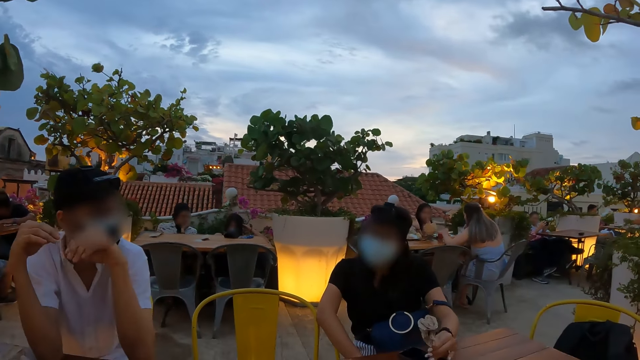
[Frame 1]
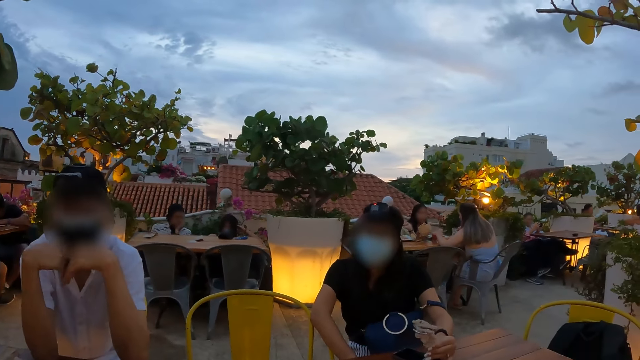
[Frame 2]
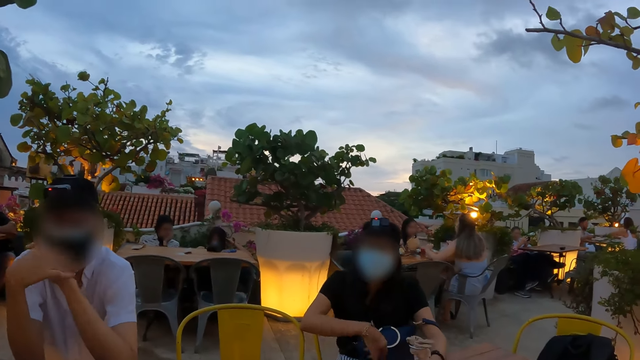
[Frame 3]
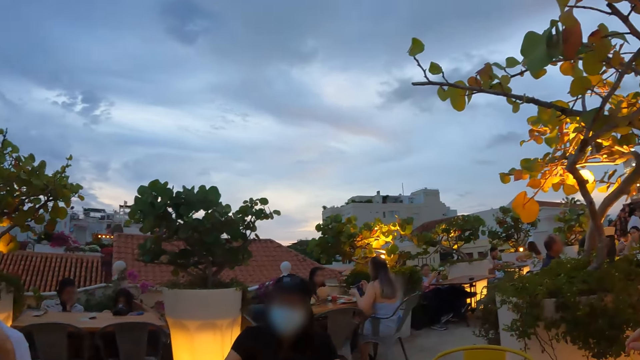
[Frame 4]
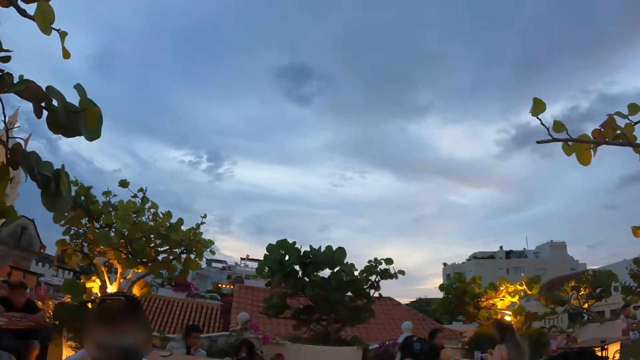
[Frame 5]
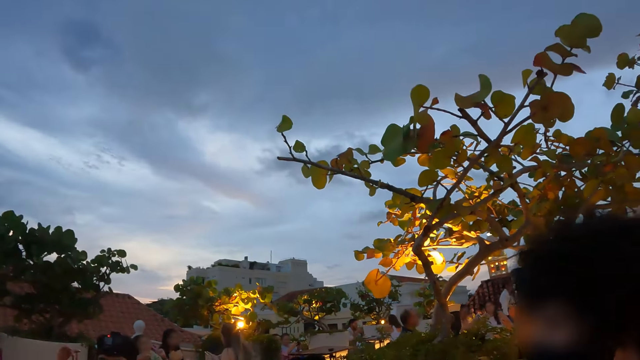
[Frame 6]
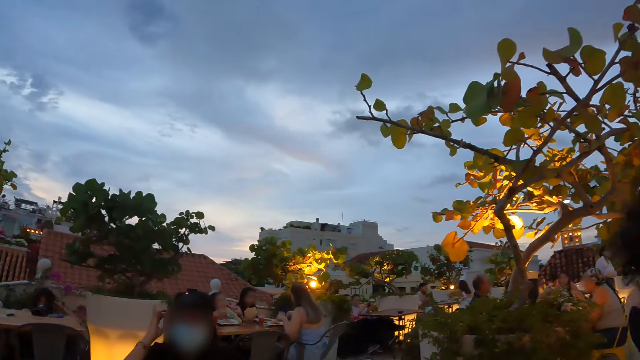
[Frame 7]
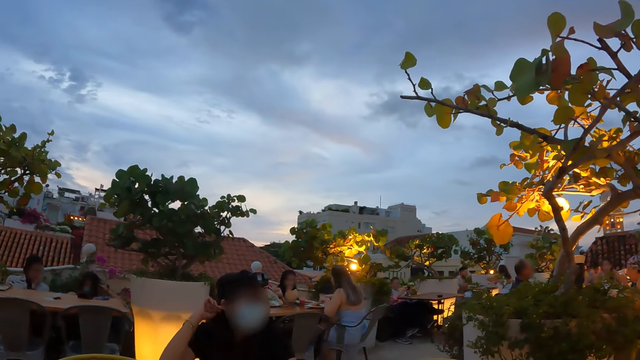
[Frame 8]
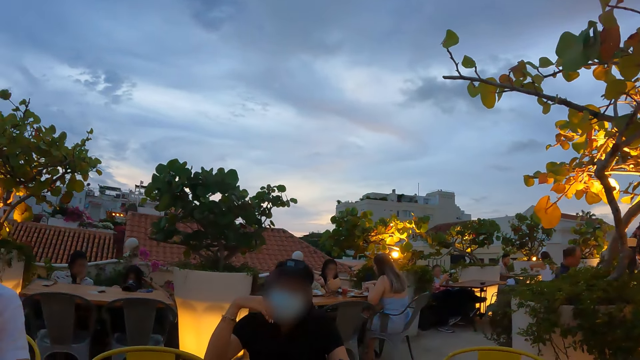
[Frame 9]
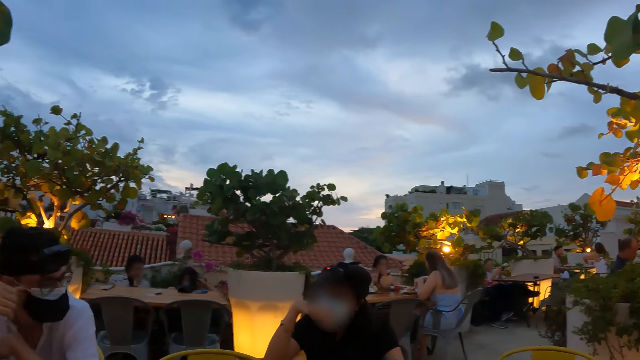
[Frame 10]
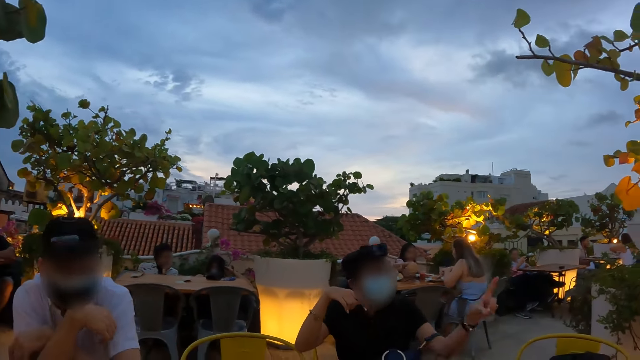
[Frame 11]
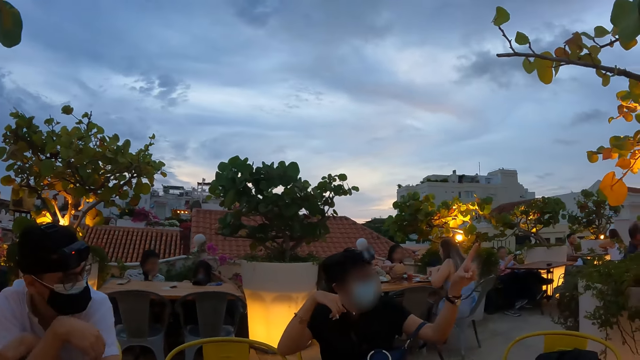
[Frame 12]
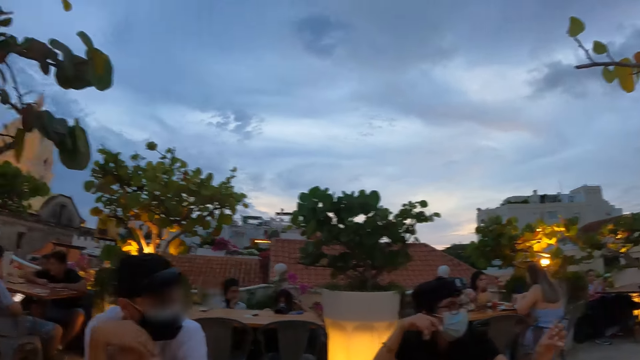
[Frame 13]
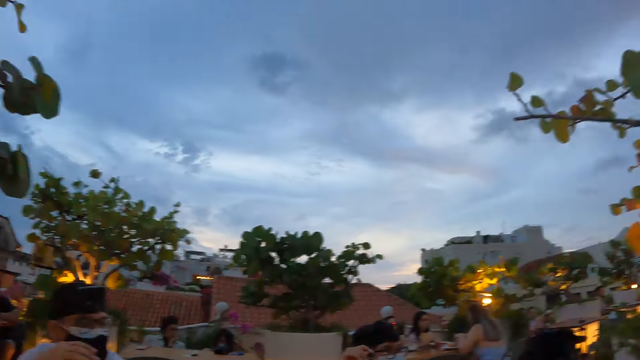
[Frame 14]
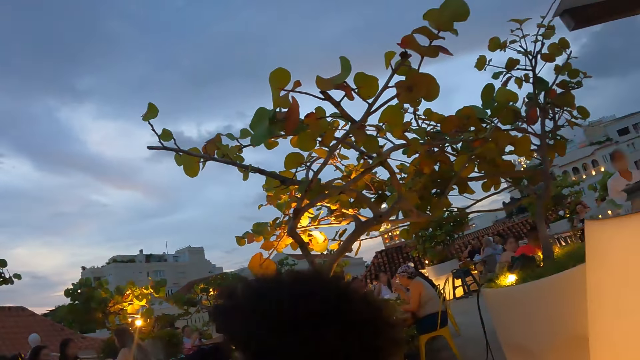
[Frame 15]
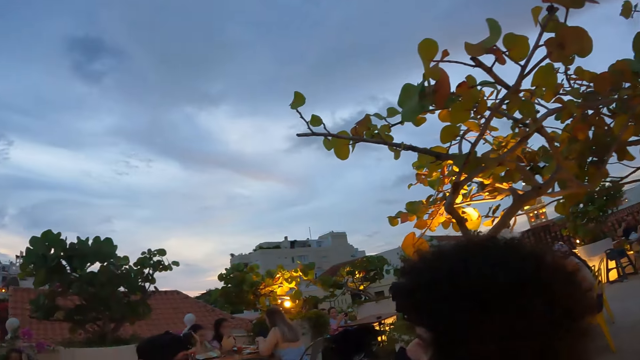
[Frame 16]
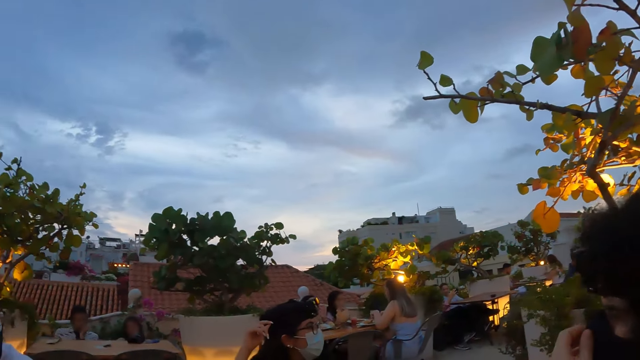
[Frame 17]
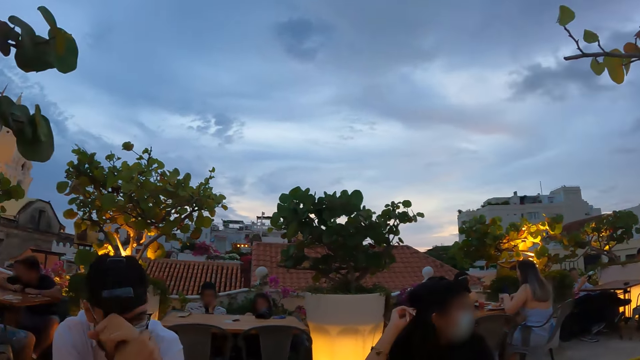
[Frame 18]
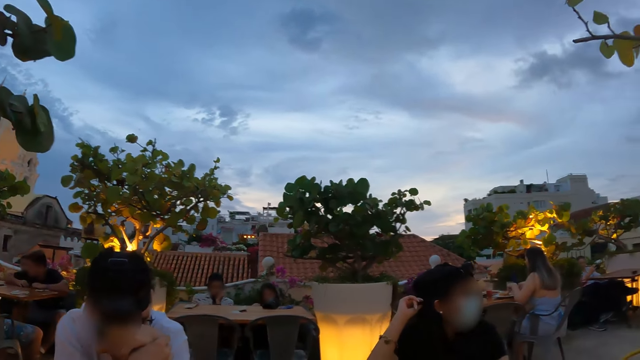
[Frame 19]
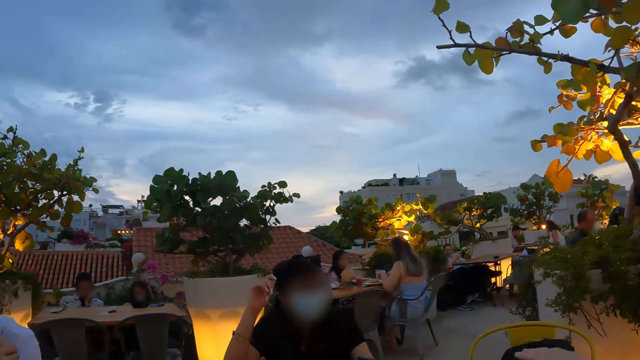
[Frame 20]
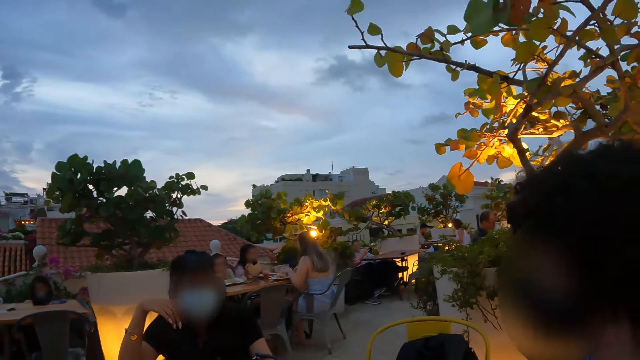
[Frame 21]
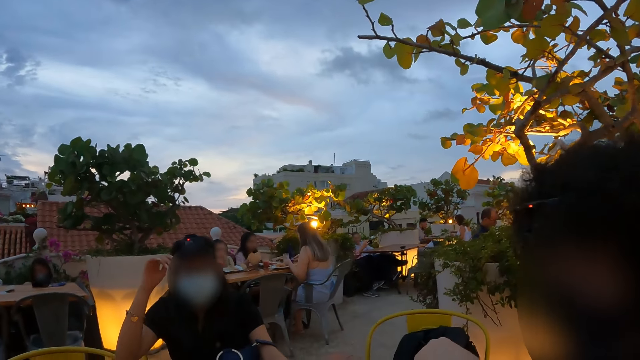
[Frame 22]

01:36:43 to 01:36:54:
The camera wearer looks around the compound. They interact with a person. They look around the compound.

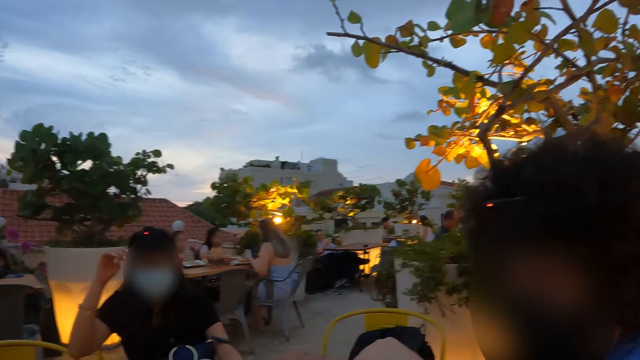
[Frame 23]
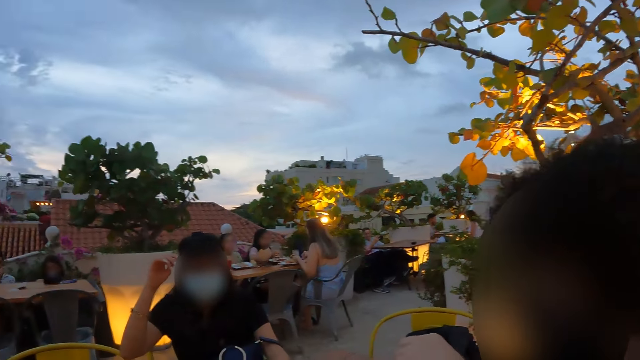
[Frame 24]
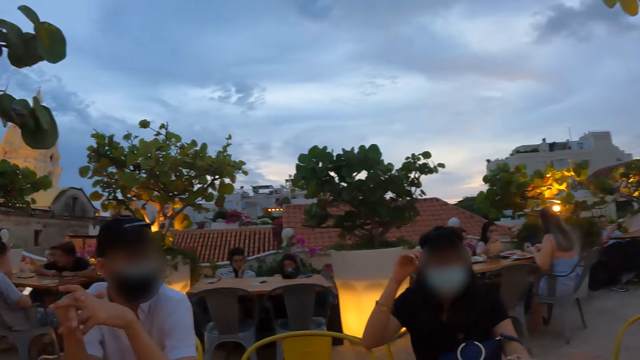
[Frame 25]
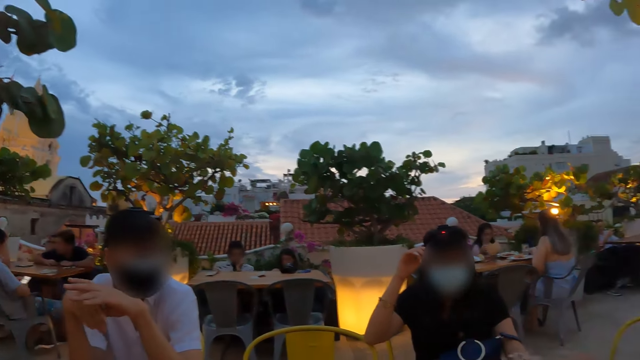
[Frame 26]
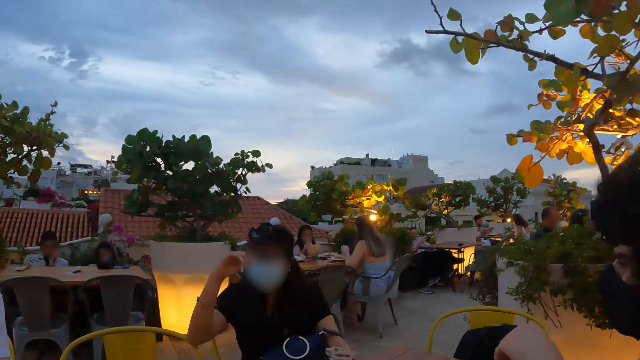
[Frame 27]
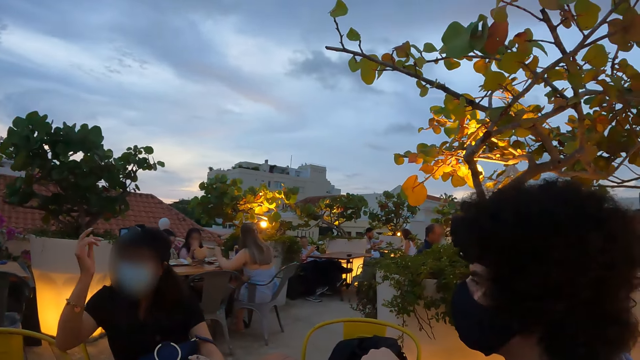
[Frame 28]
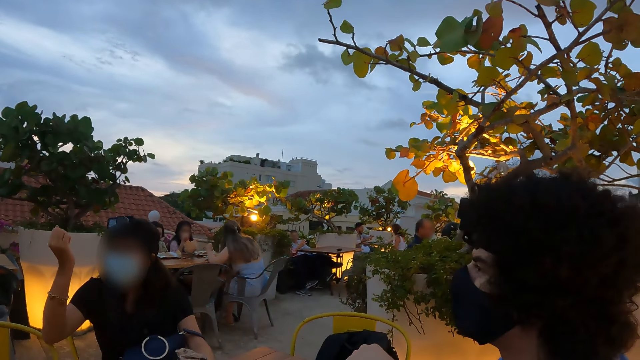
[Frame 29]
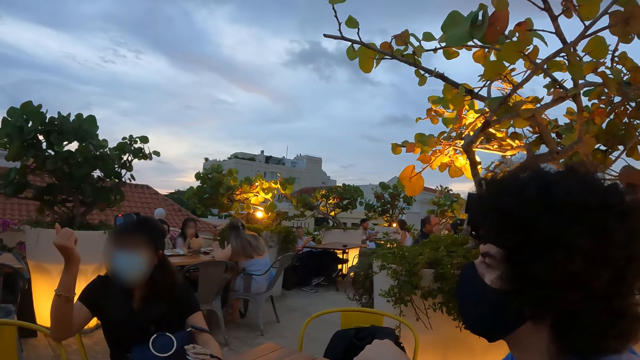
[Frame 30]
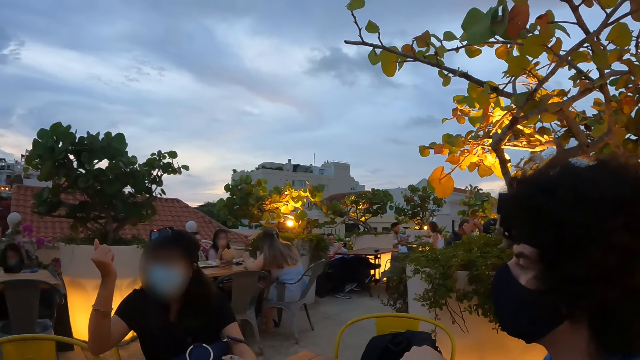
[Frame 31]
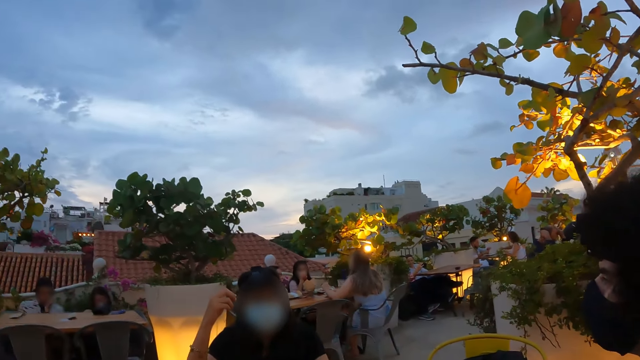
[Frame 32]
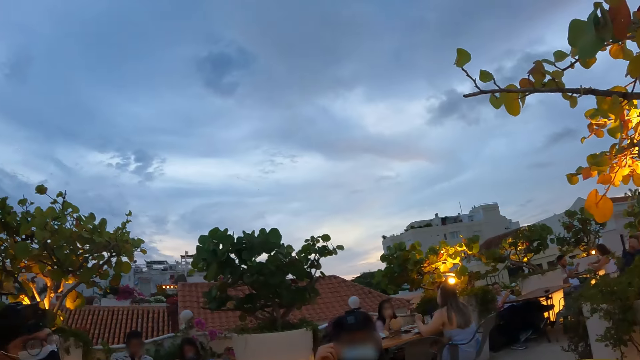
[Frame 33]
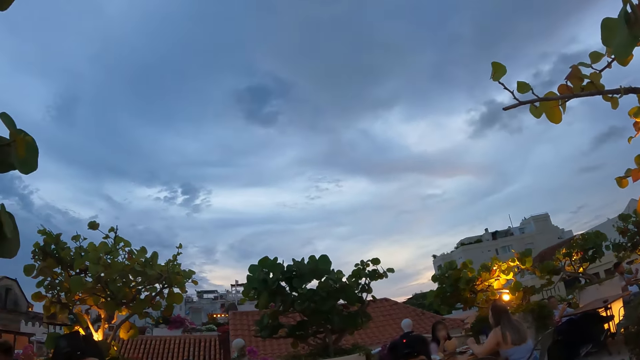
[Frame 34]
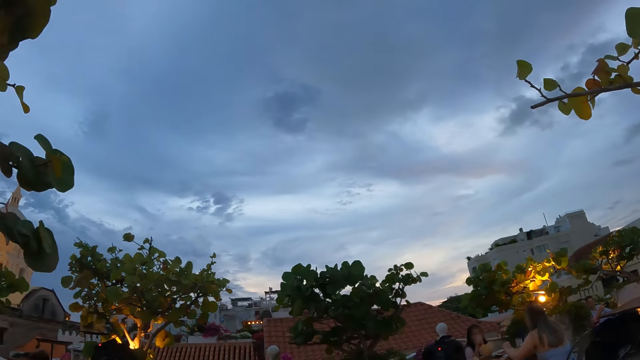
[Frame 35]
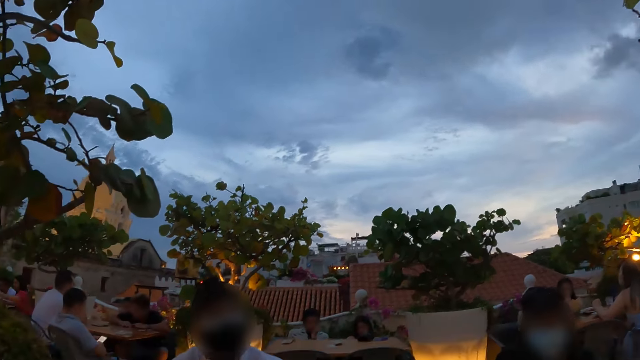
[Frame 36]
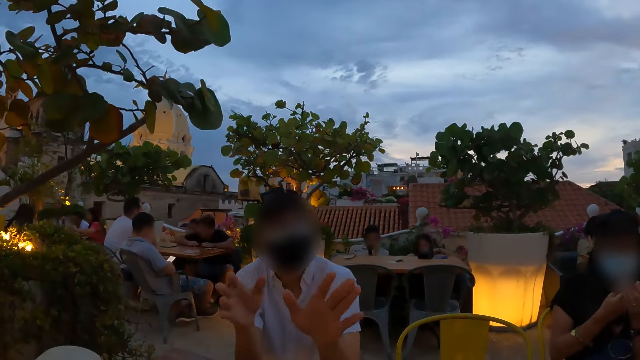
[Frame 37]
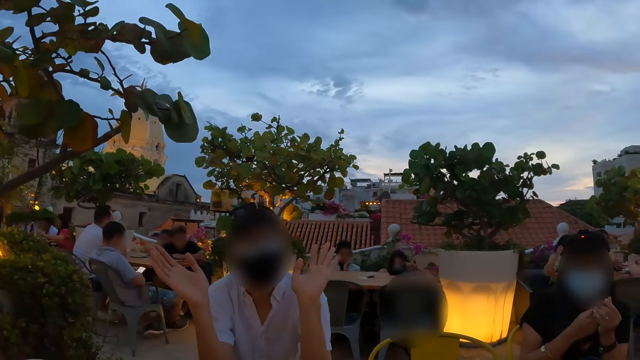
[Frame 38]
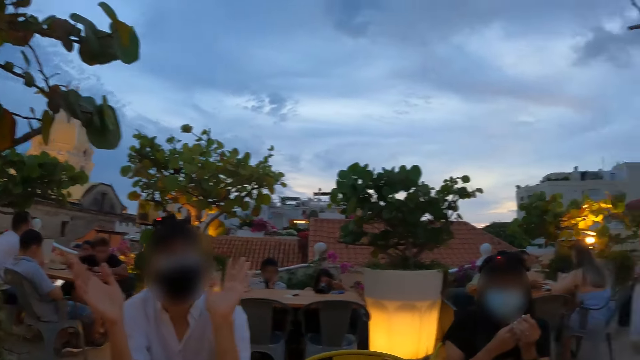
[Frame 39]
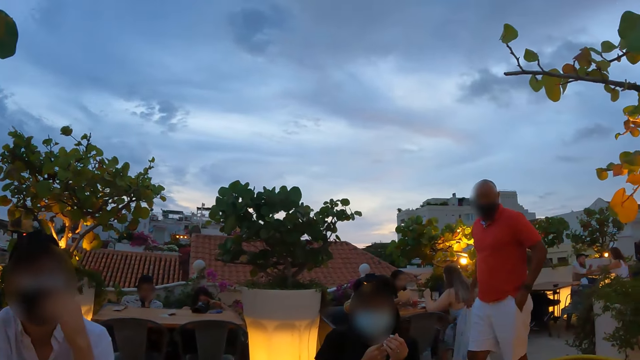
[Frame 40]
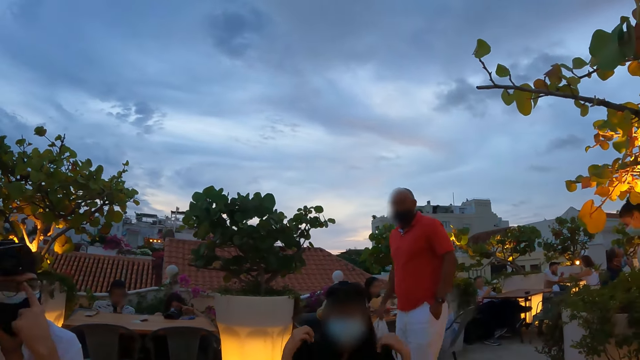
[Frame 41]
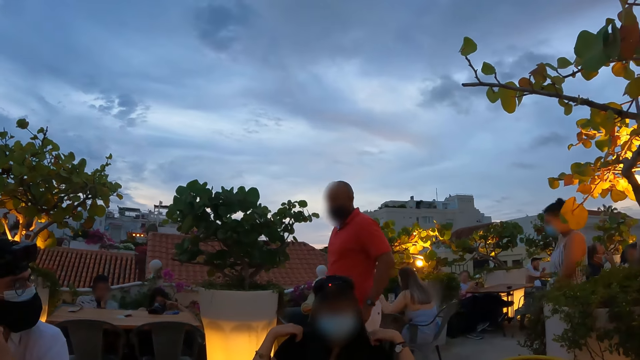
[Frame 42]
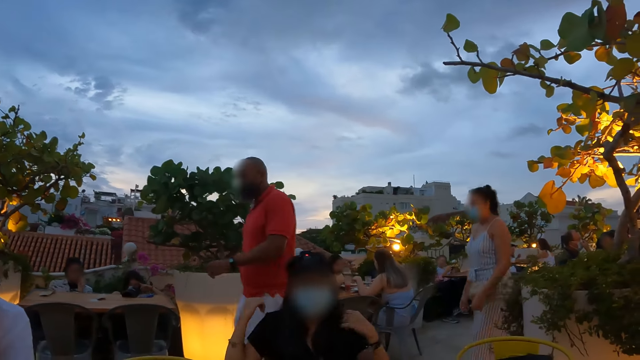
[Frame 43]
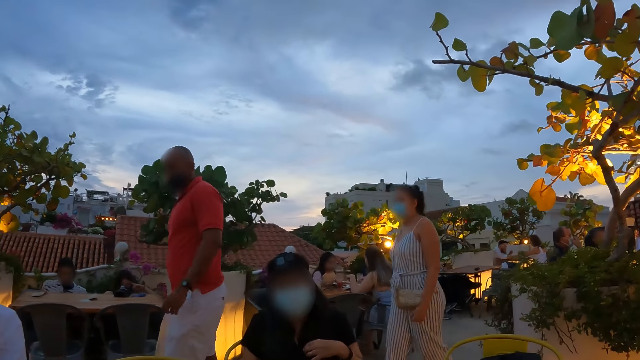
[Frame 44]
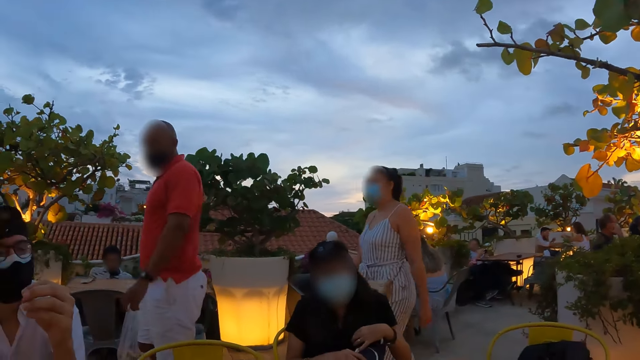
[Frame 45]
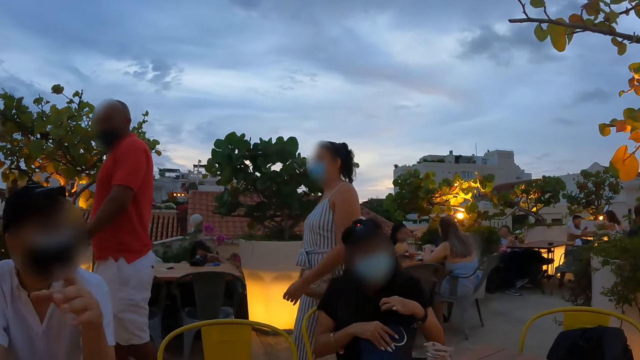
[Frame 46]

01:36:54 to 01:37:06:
The camera wearer interacts with a person. They look at another person. They look around the compound. They interact with the other person. They look at a third person.
